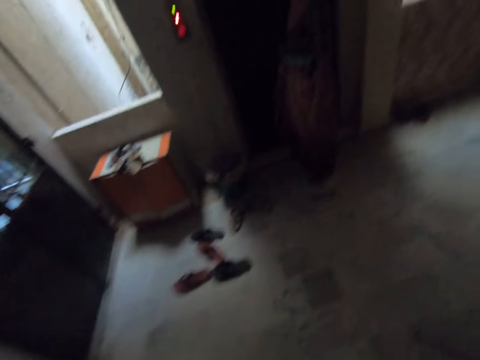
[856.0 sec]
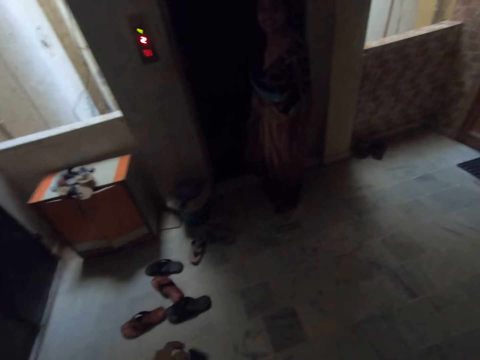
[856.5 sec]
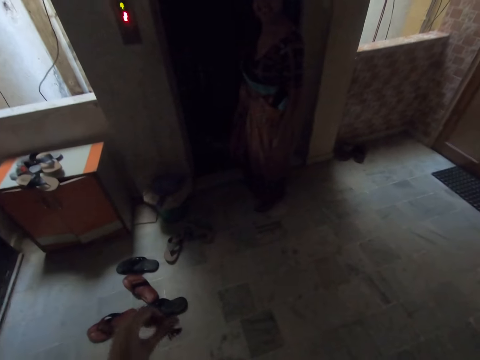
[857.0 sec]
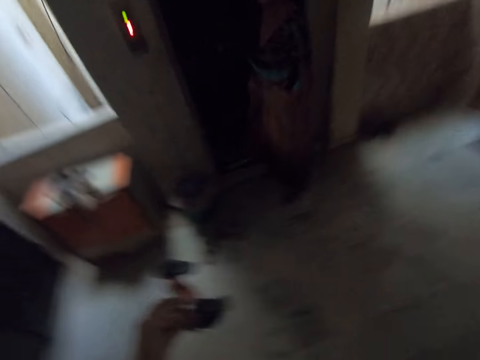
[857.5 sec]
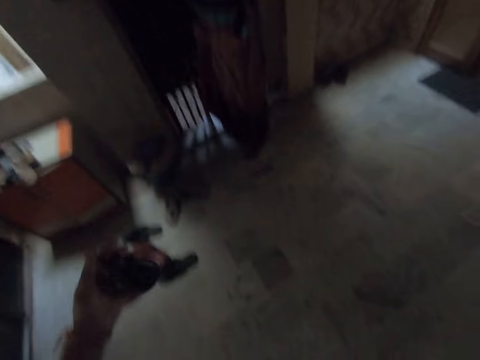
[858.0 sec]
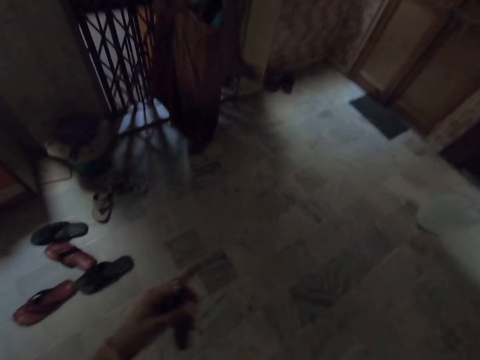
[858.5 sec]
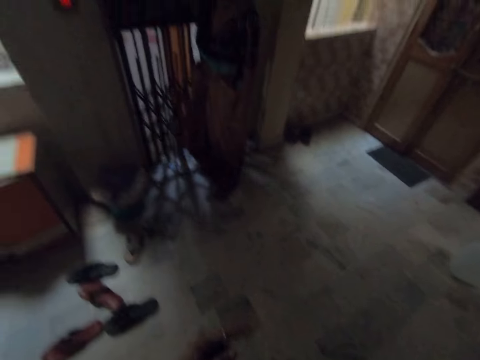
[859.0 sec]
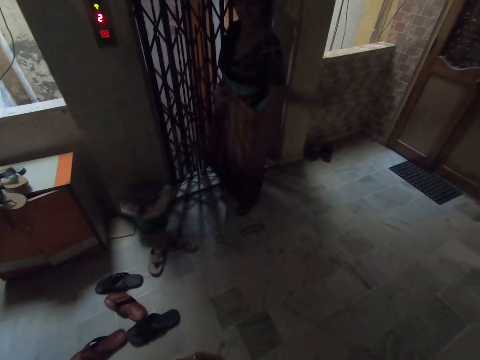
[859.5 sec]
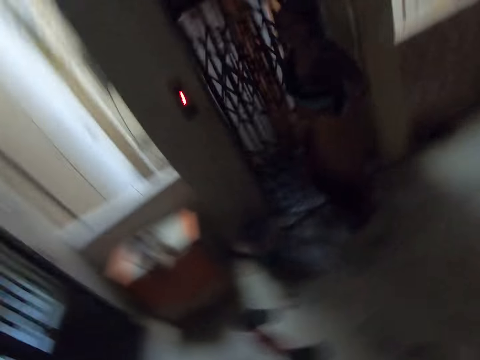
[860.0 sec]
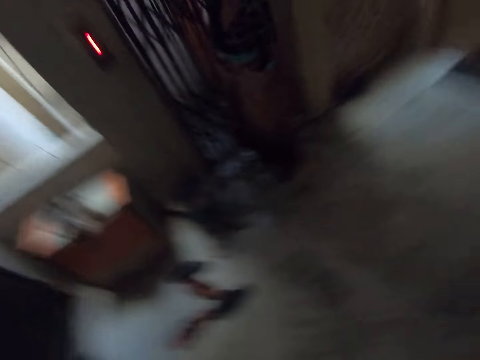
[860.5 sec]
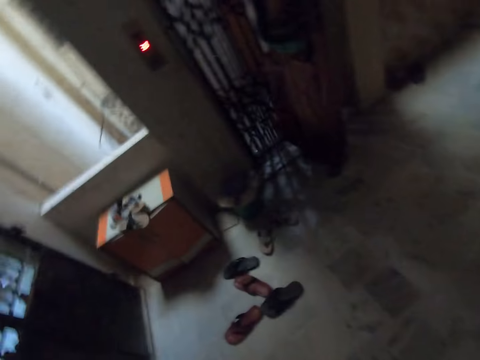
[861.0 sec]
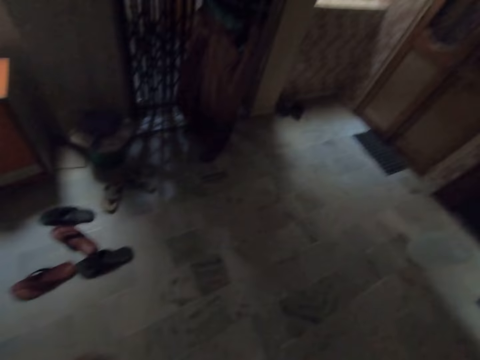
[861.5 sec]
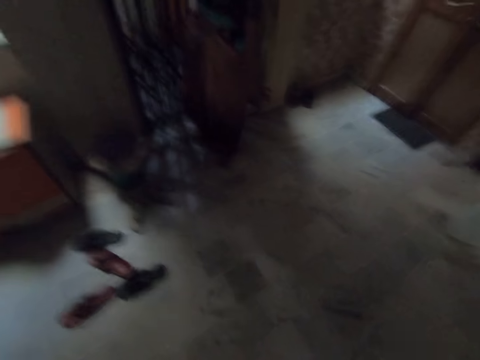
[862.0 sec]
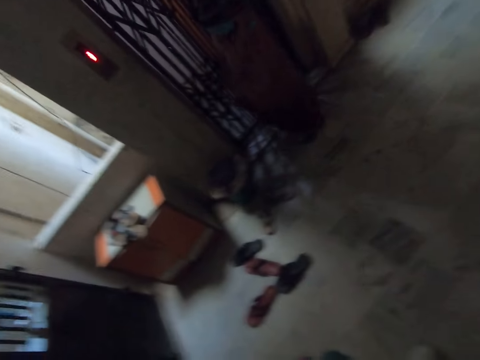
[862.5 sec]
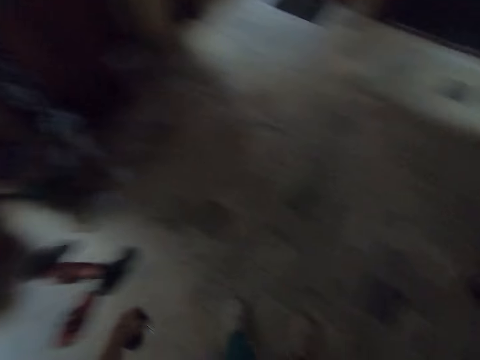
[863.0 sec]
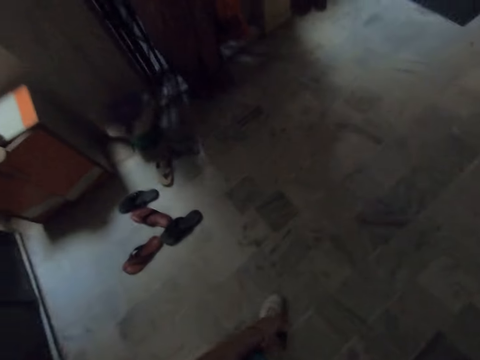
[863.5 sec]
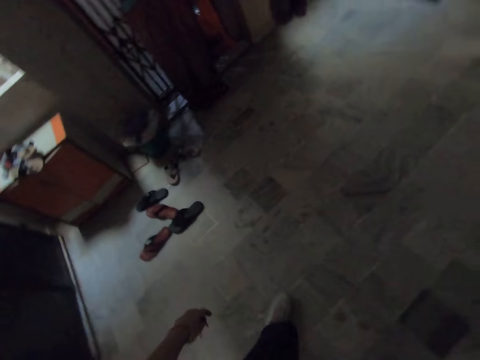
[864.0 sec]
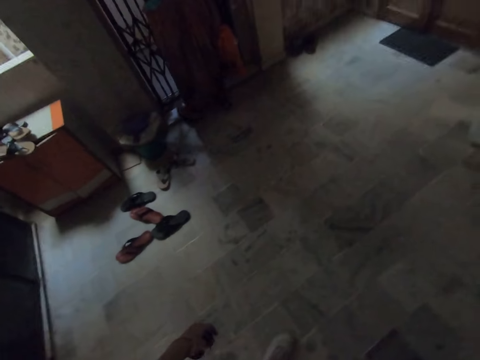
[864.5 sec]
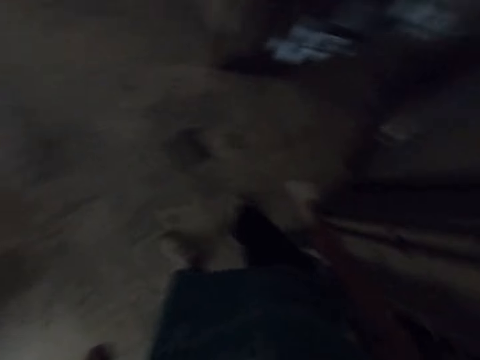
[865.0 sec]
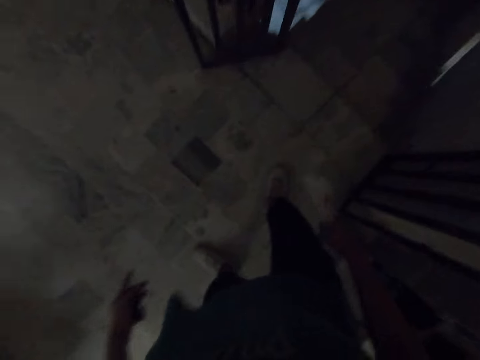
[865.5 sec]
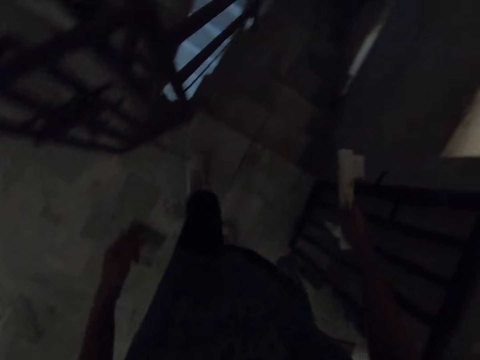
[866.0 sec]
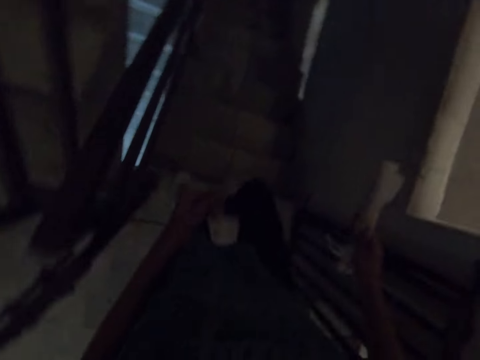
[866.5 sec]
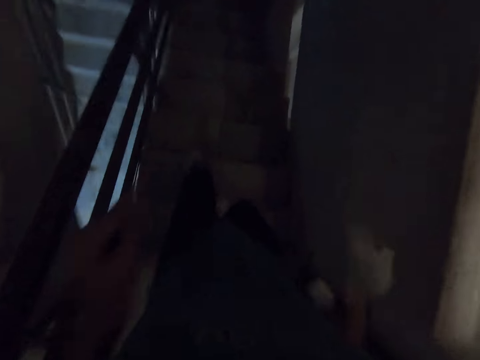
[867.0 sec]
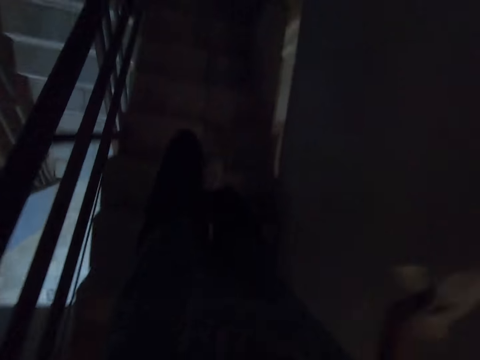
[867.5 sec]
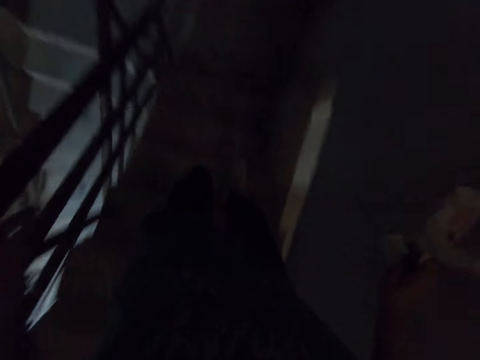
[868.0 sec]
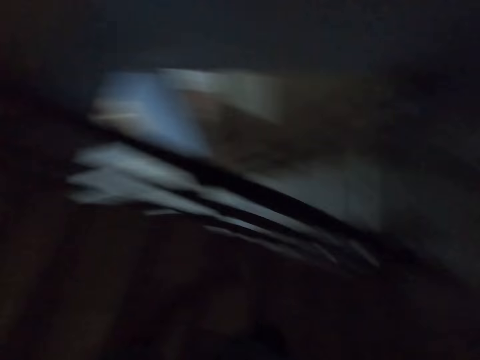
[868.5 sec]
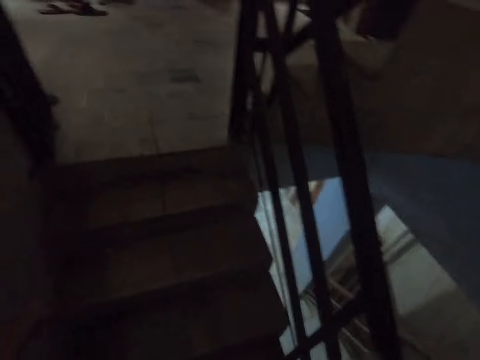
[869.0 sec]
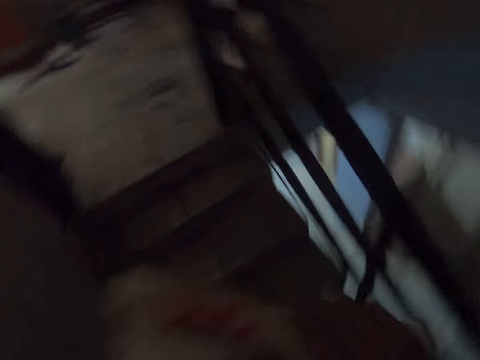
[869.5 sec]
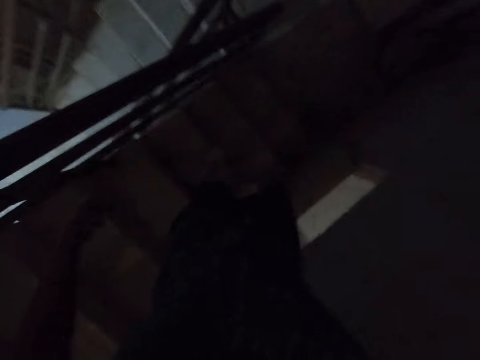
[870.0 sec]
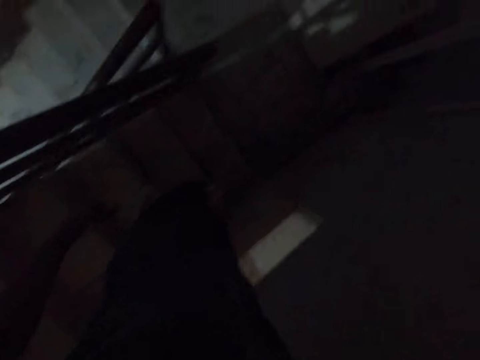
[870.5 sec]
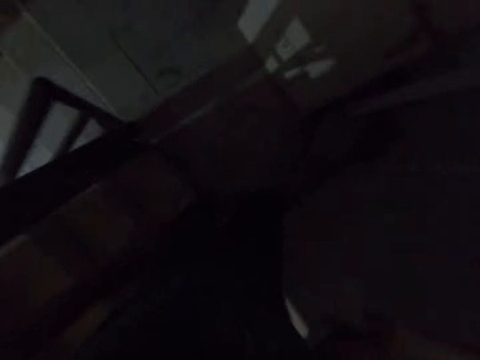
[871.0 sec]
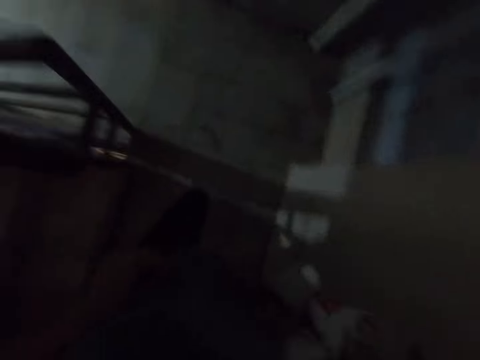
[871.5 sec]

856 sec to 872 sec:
The camera wearer looks around. They walk down a staircase.

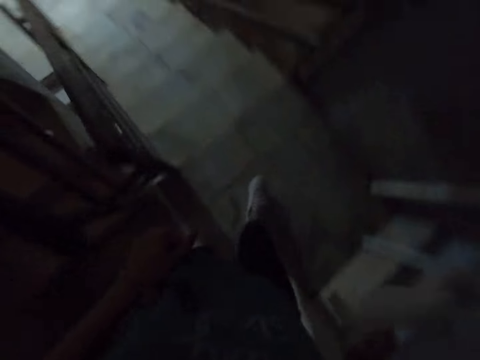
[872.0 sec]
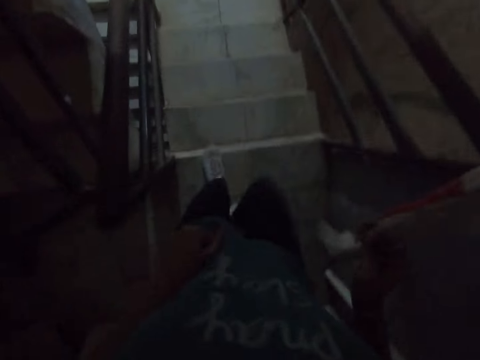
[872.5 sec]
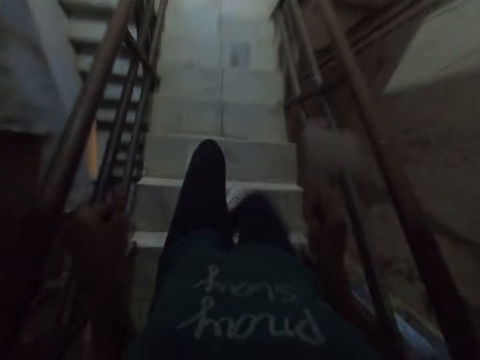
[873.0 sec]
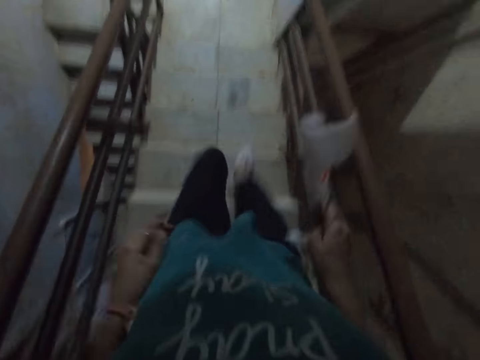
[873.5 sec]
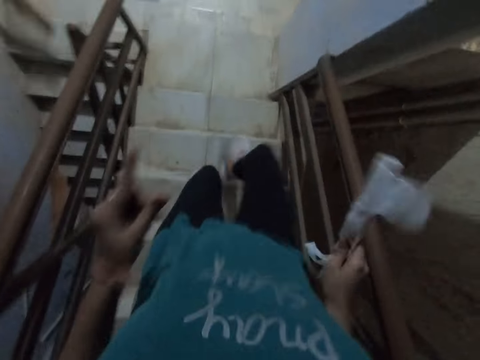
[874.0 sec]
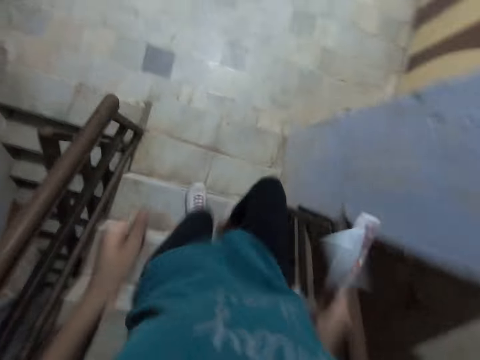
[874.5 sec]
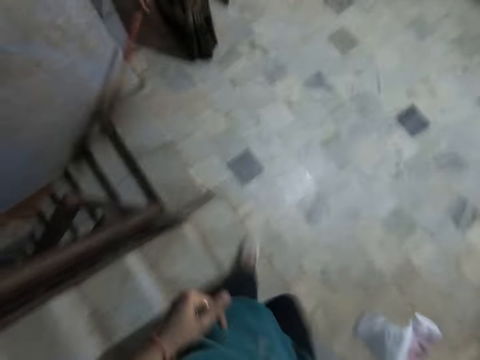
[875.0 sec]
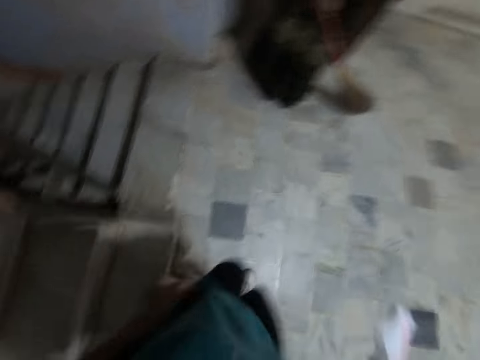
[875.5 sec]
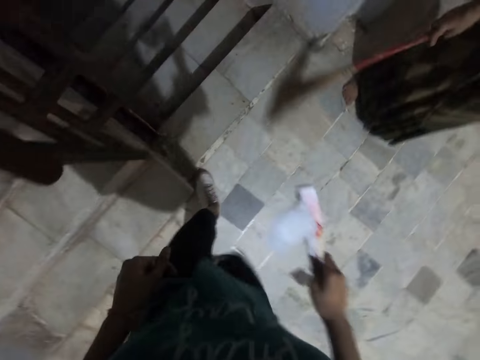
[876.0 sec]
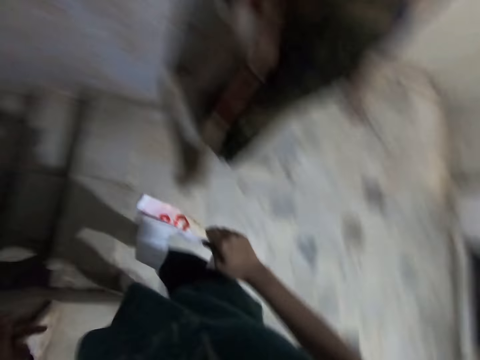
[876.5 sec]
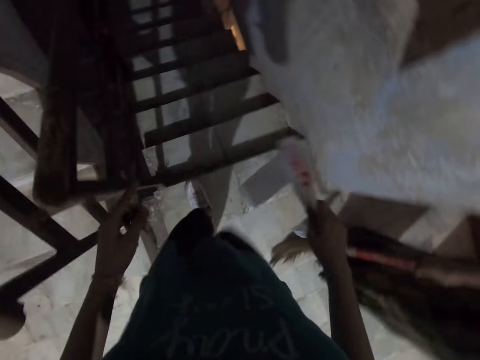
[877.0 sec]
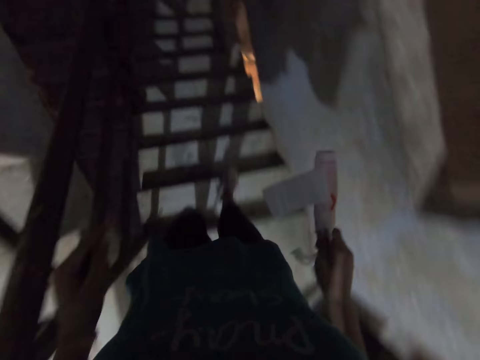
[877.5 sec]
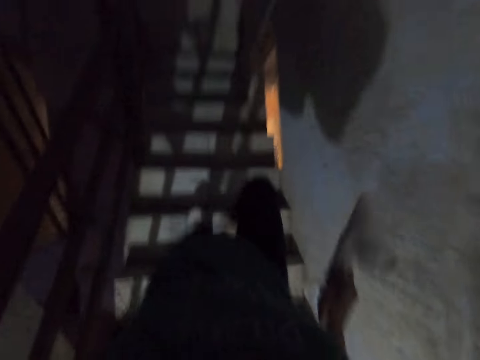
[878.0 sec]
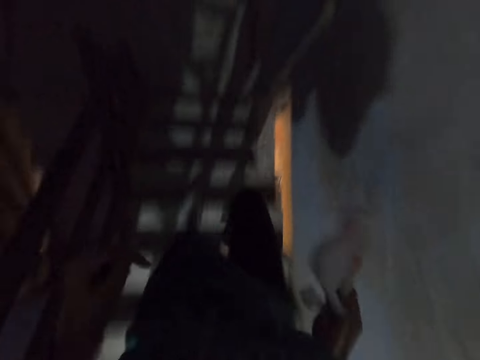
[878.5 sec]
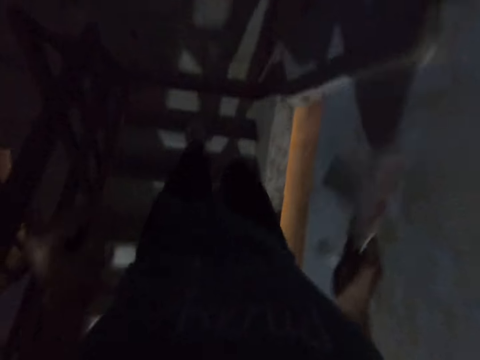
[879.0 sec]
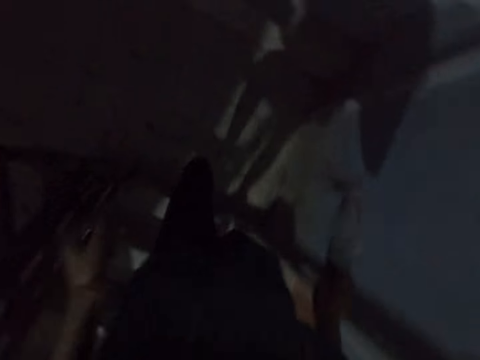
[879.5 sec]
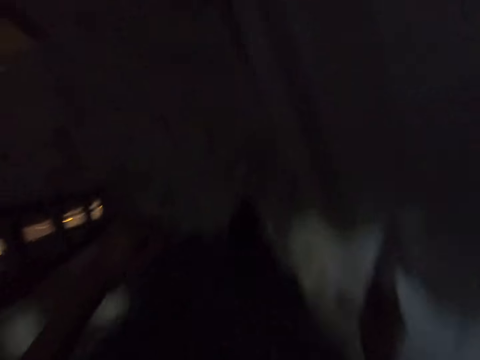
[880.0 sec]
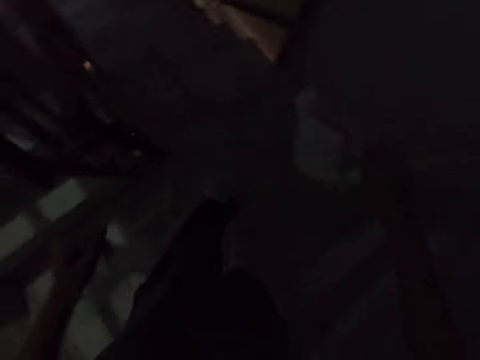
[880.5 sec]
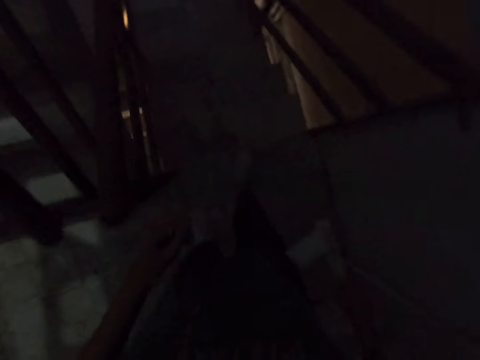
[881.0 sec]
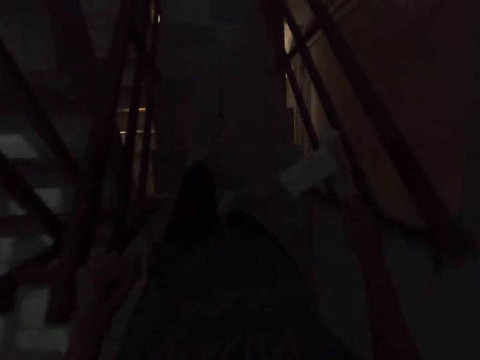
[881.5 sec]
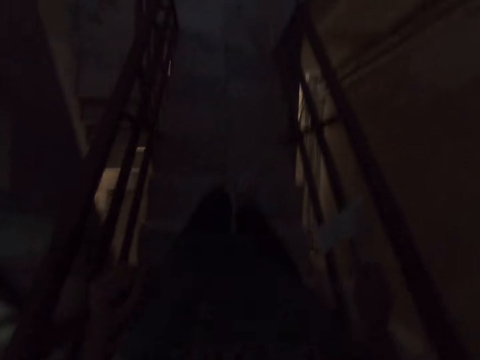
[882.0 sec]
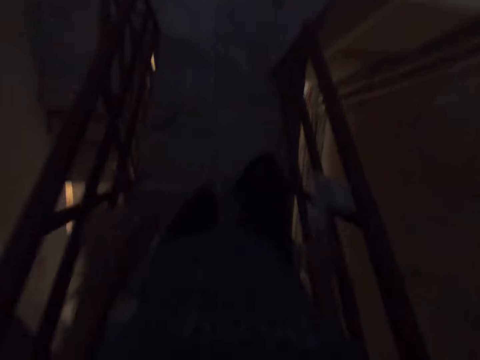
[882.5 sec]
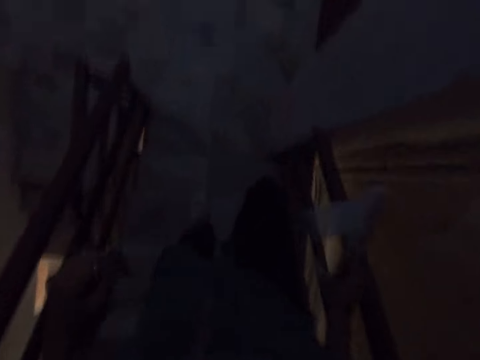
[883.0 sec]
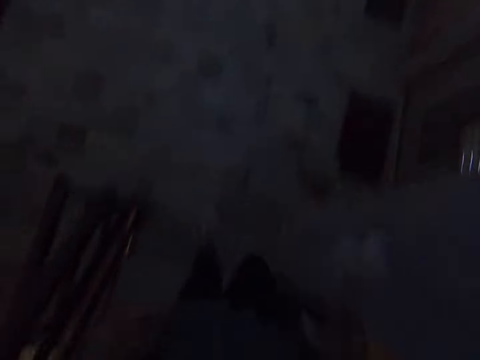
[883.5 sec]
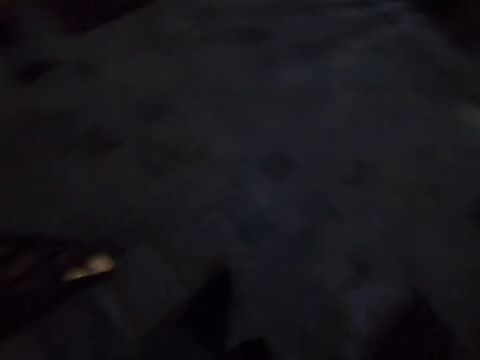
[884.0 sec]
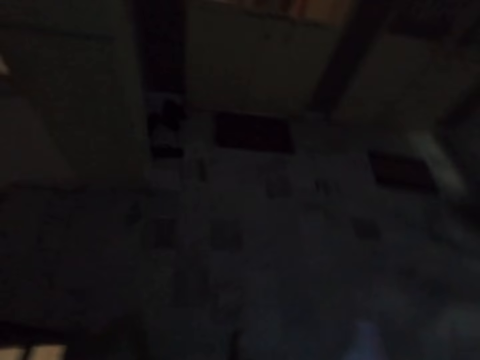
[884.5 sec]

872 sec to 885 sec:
A woman sweeps the floor with a broom in her right hand. The camera wearer talks to the woman. They walk down a staircase.
